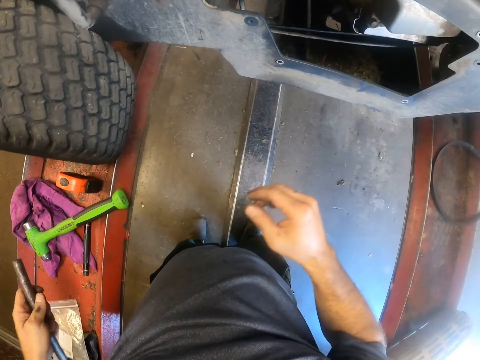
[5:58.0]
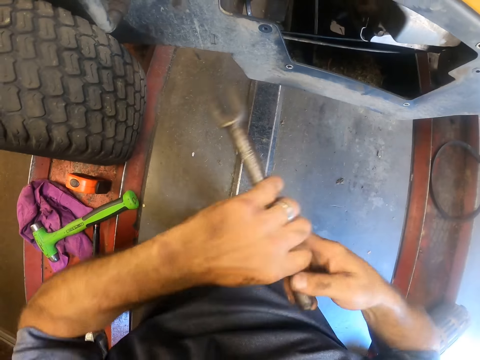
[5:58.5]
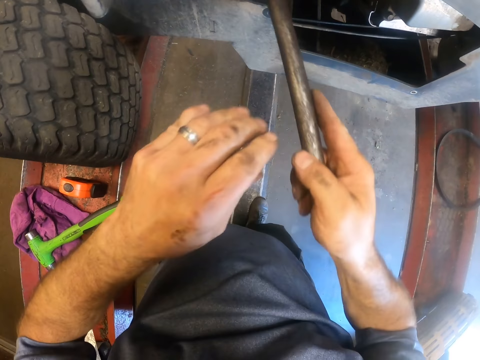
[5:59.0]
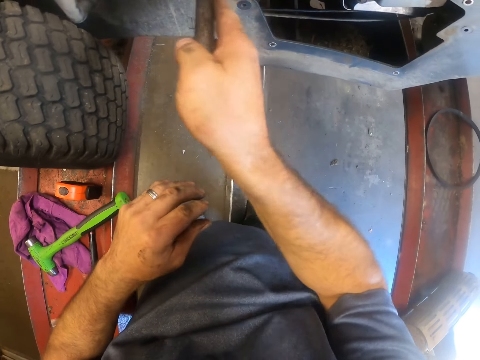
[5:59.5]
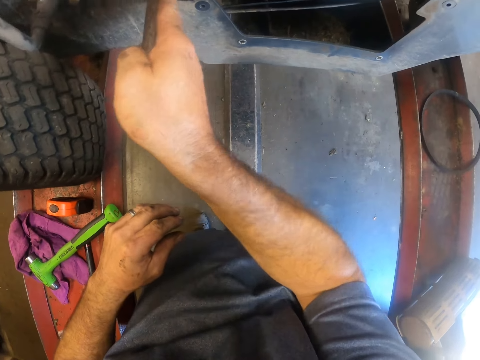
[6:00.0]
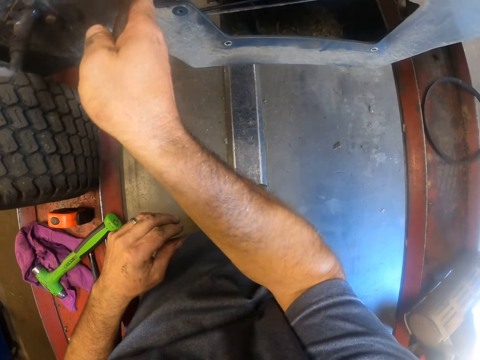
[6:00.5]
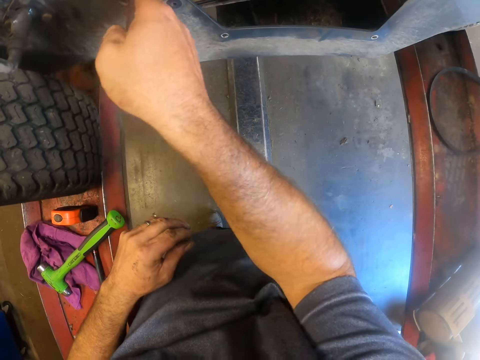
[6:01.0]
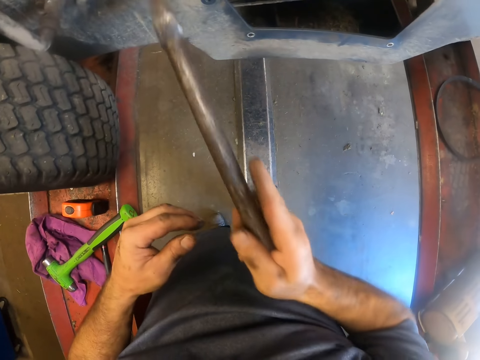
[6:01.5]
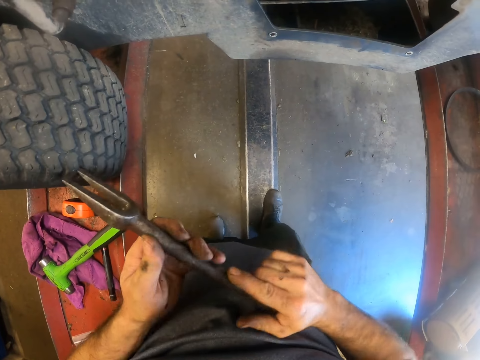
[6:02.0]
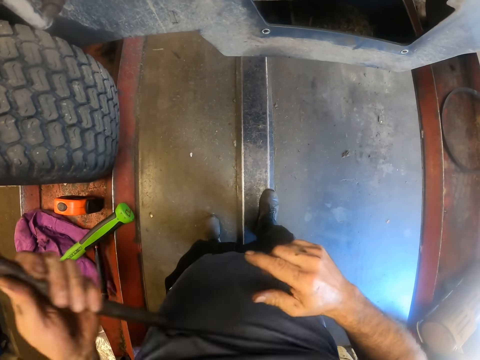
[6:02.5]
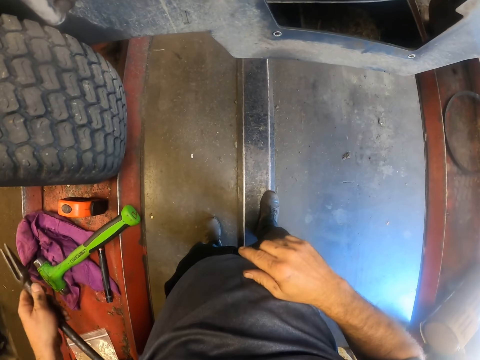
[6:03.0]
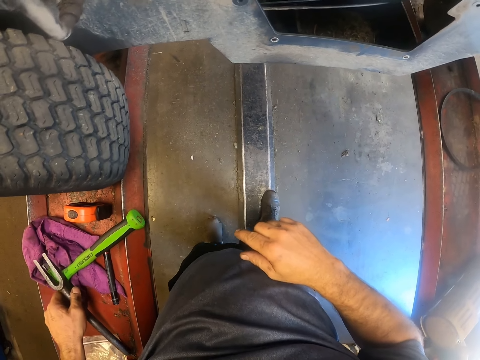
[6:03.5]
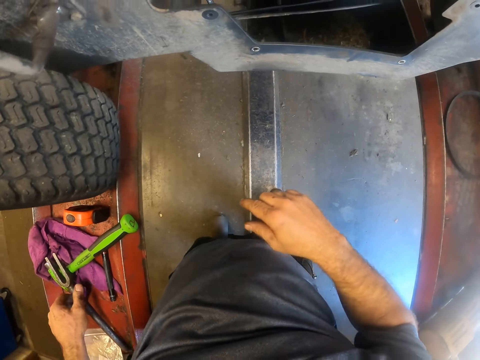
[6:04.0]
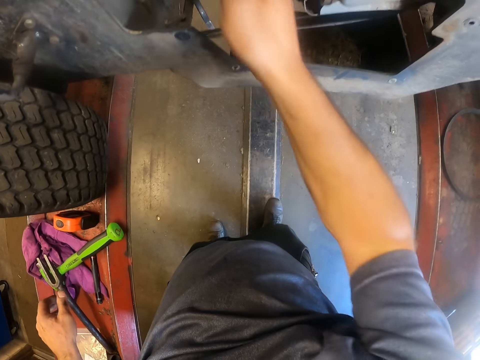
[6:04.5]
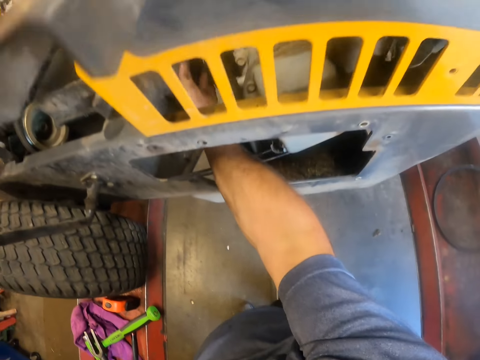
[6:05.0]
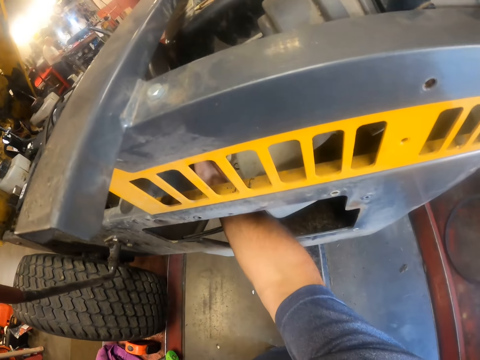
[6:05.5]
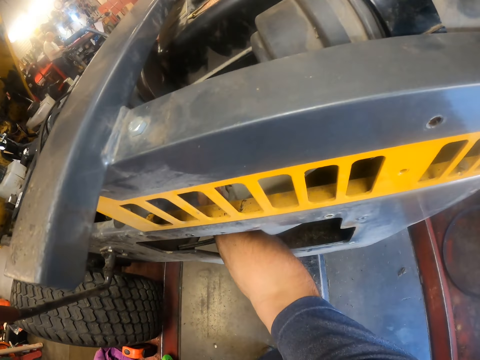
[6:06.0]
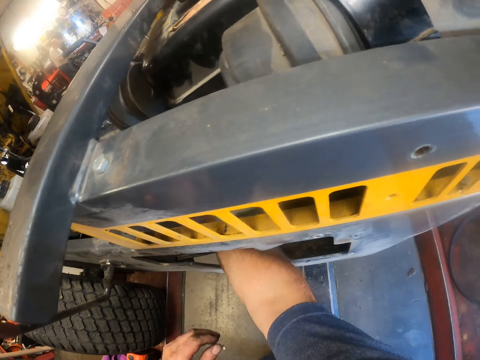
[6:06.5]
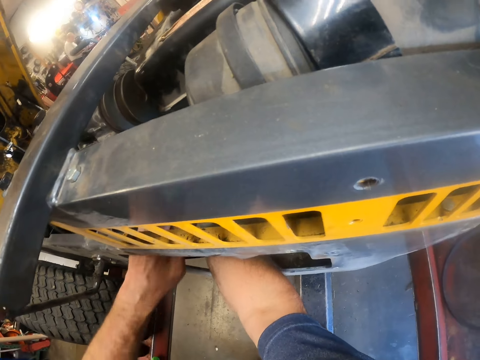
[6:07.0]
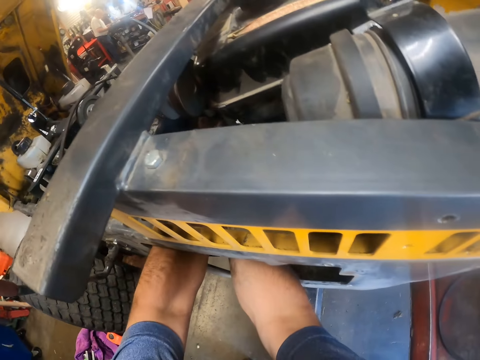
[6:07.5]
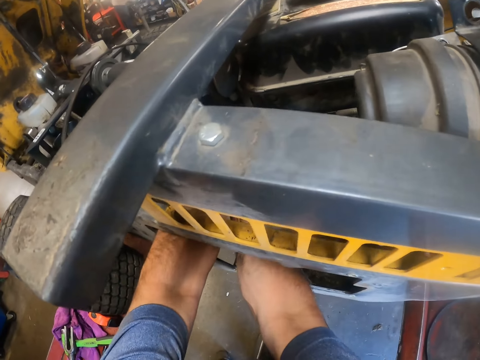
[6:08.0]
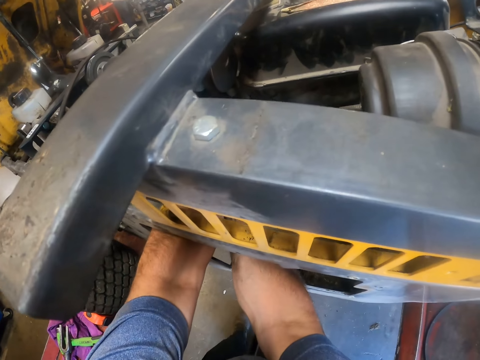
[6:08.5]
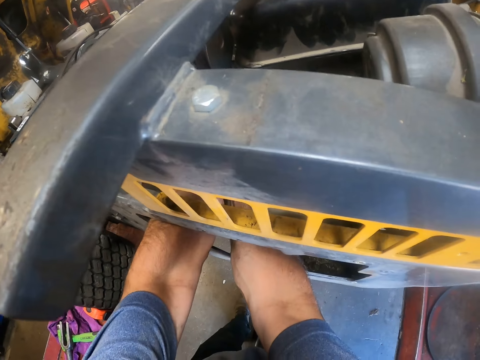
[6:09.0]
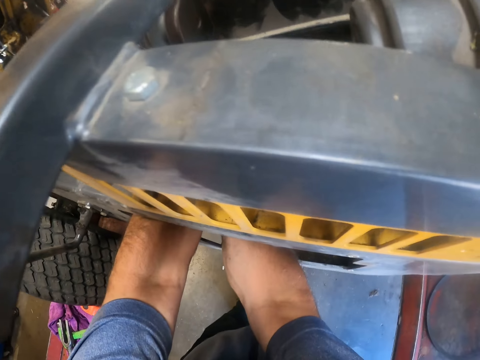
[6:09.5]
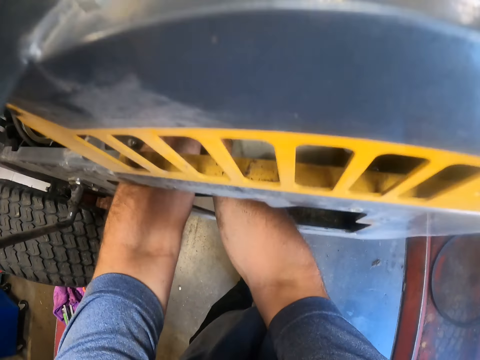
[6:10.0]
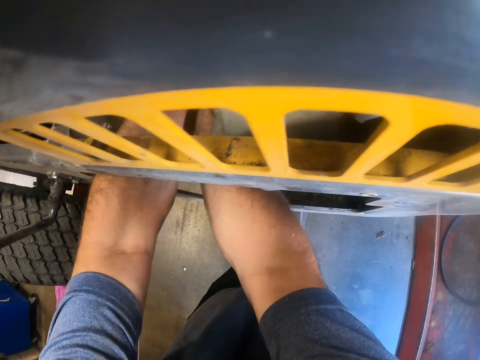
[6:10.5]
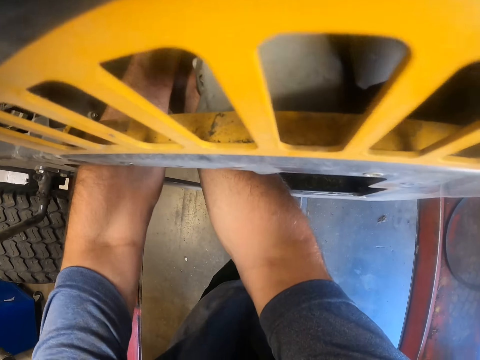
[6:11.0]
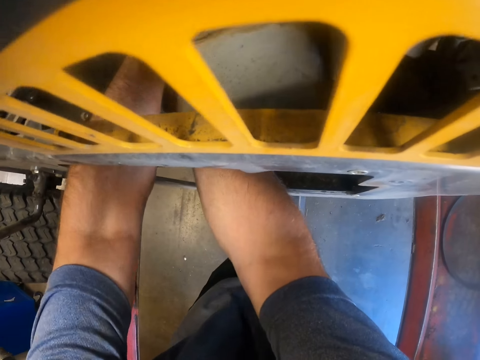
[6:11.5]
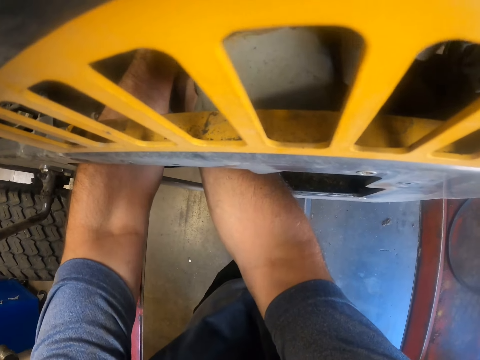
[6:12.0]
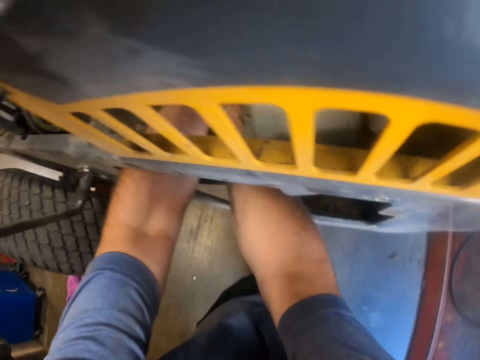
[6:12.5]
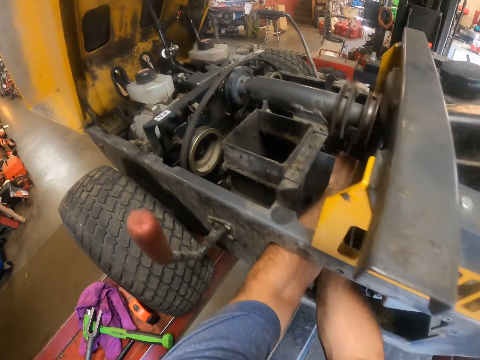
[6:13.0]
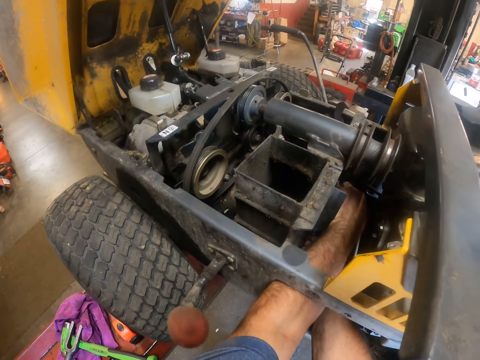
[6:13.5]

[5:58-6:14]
The camera wearer moves the ball joint separator to his right hand. He inserts the ball joint separator into the lawn tractor. He removes the ball joint separator from the lawn tractor. He holds the ball joint separator with his left hand. He places the ball joint separator on the lift. He puts his right hand into the engine compartment of the lawn tractor. He fixes the lawn mower. He pulls a part of the engine. He puts his left hand into the engine compartment of the lawn tractor. He pulls a part of the engine with both hands.

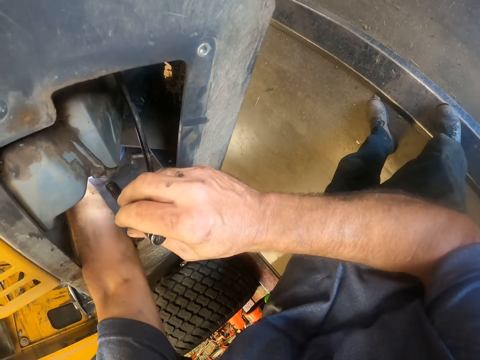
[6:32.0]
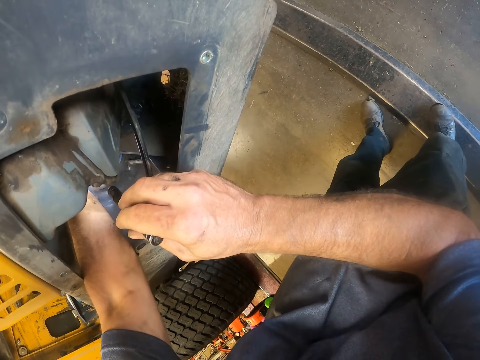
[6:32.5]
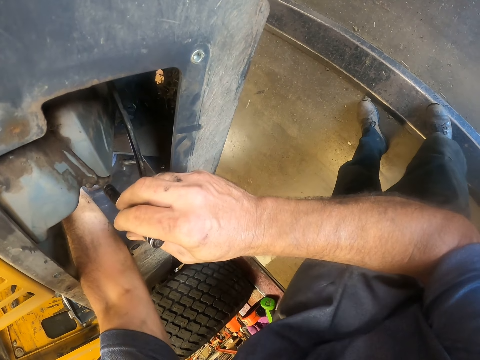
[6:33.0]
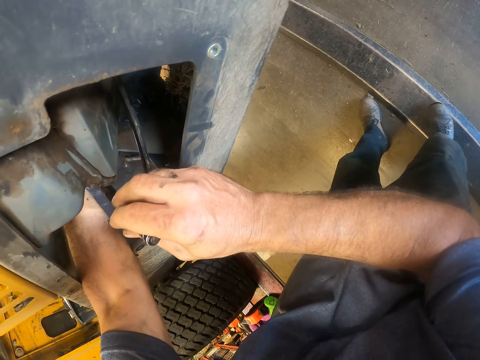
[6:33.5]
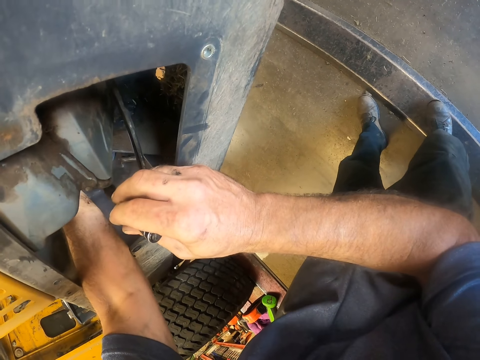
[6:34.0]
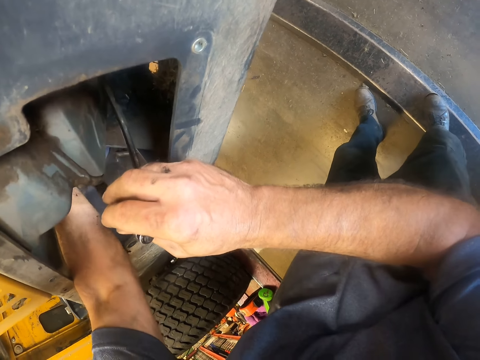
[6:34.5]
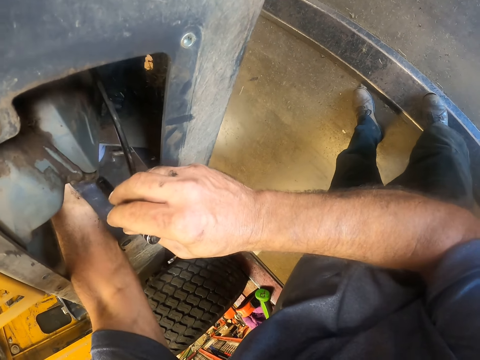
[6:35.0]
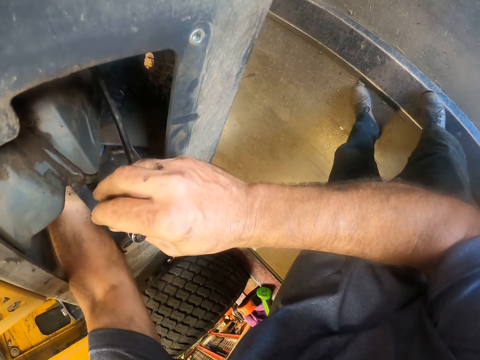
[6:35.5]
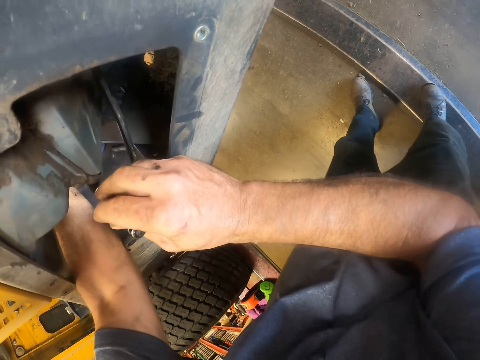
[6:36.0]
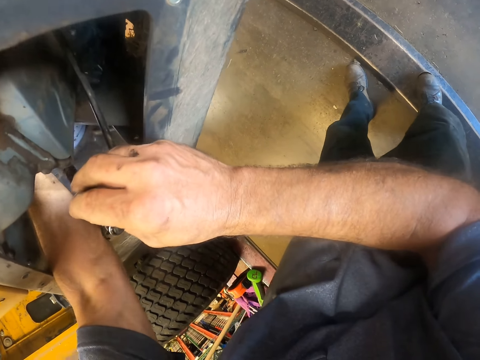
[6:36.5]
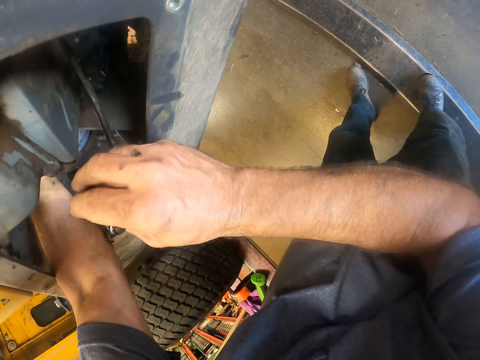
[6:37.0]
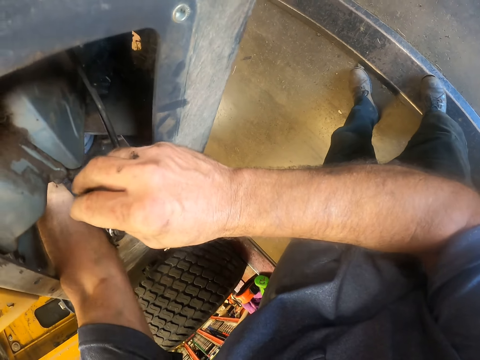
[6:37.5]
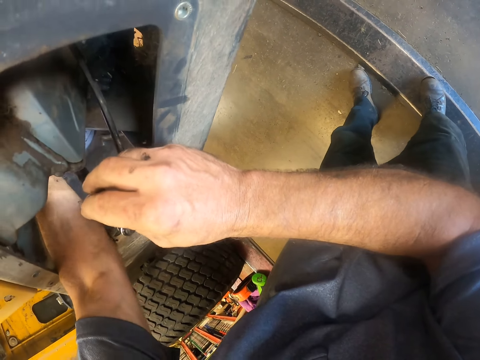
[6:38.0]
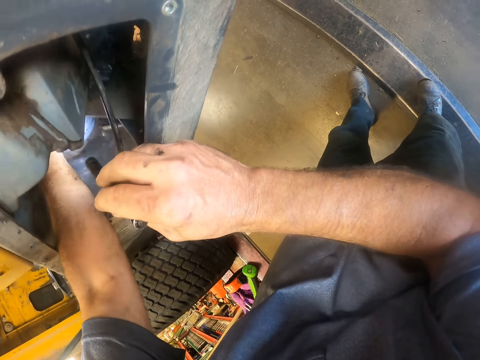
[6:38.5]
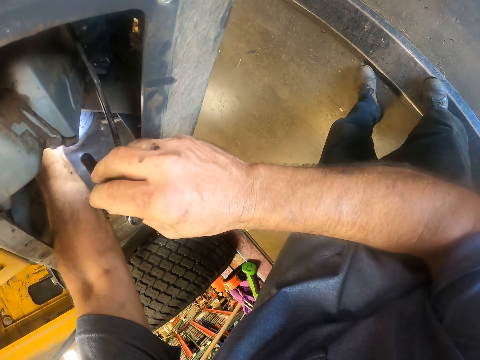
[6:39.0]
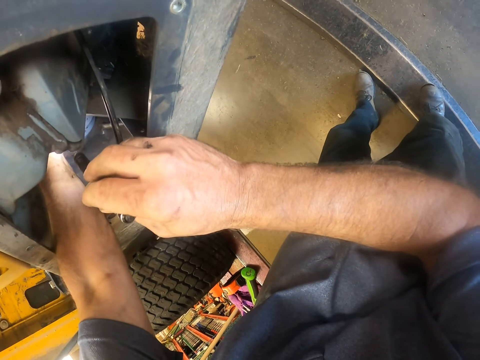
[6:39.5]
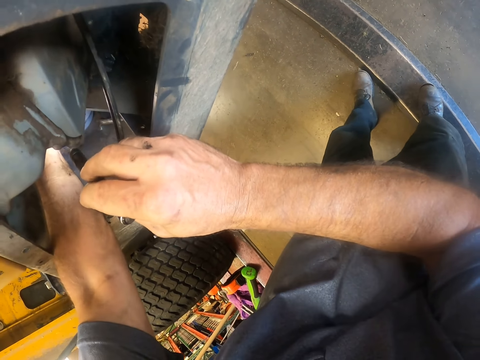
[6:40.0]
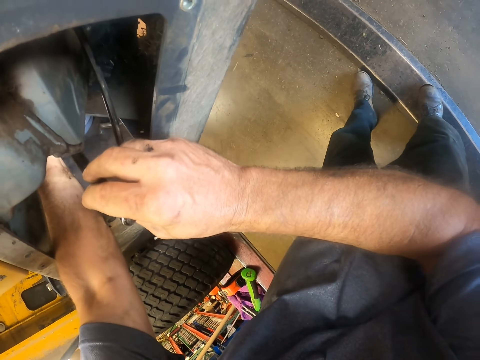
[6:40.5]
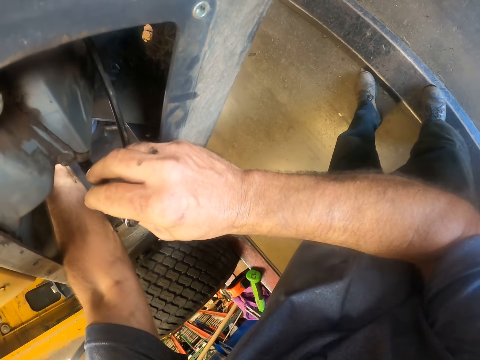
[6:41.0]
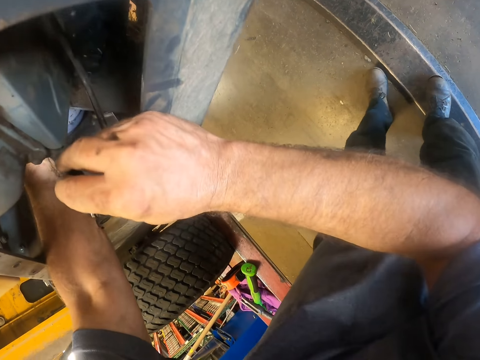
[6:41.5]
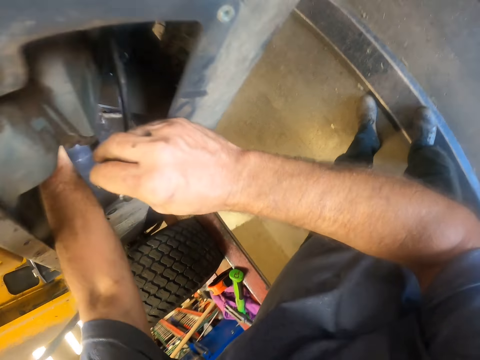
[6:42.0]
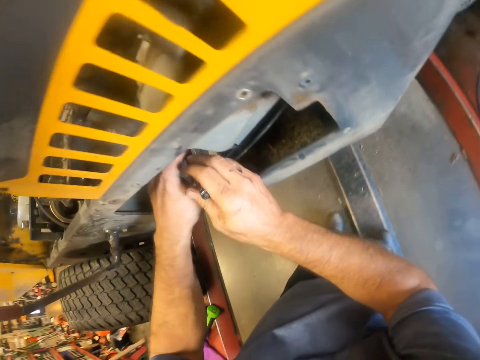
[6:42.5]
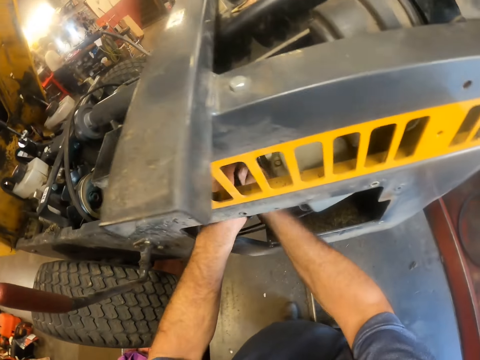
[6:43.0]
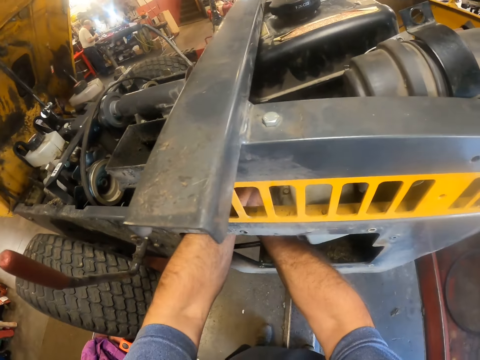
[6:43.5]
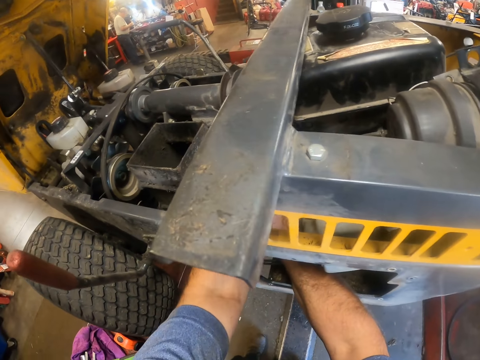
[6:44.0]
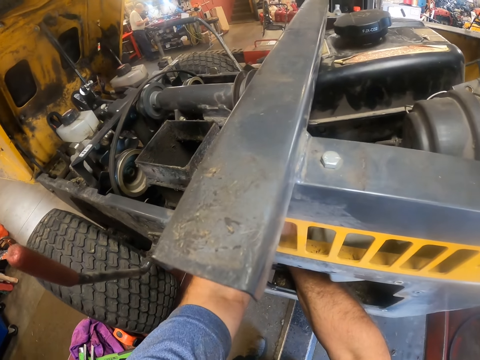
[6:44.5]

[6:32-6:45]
The camera wearer pulls at a part of the engine with his left hand. He puts both hands into the engine compartment of the lawn tractor.
